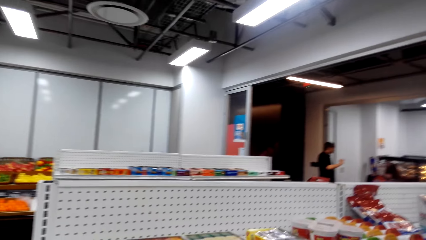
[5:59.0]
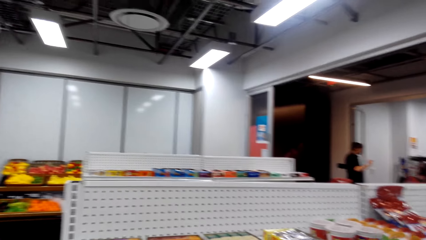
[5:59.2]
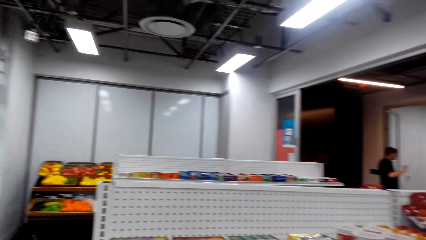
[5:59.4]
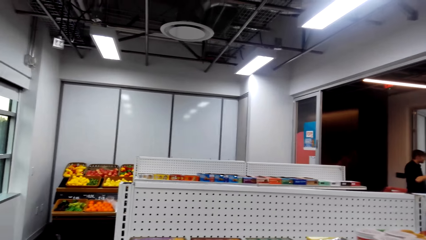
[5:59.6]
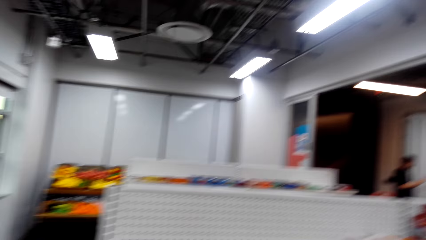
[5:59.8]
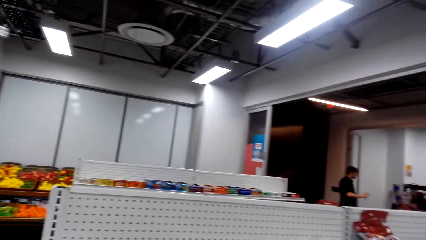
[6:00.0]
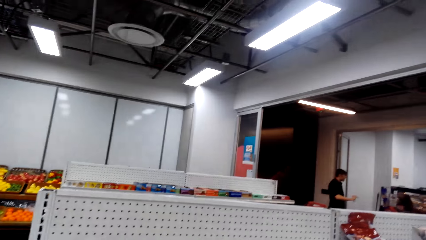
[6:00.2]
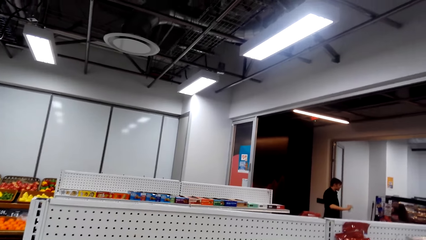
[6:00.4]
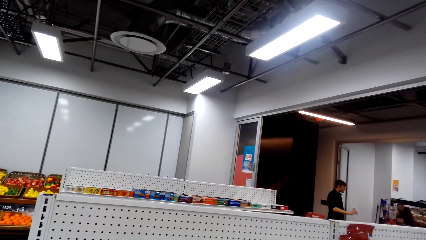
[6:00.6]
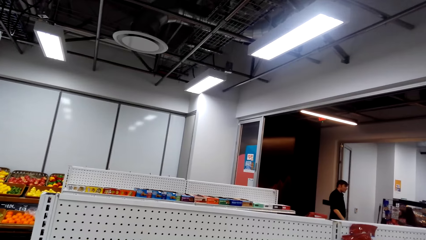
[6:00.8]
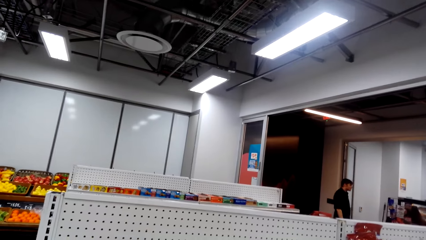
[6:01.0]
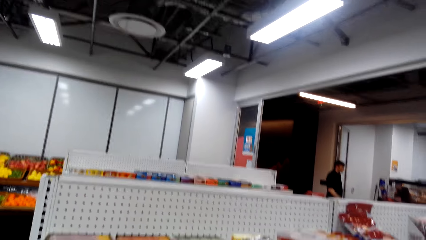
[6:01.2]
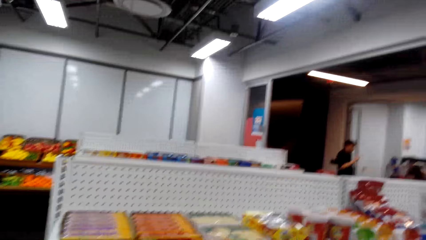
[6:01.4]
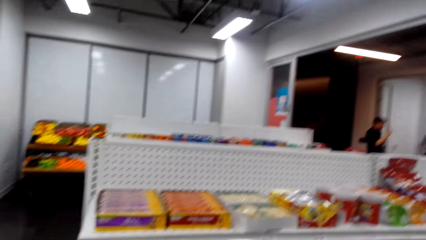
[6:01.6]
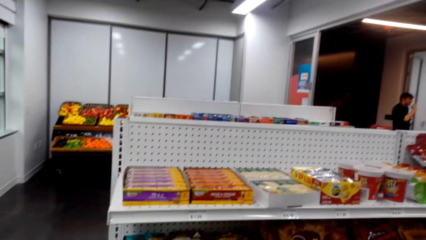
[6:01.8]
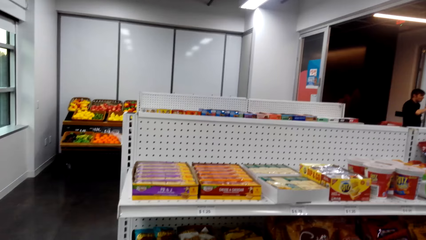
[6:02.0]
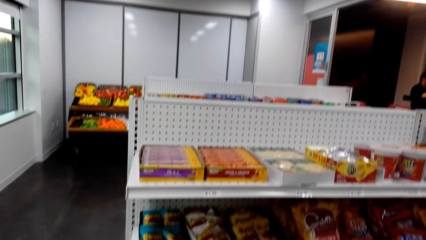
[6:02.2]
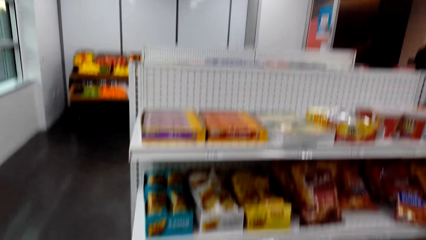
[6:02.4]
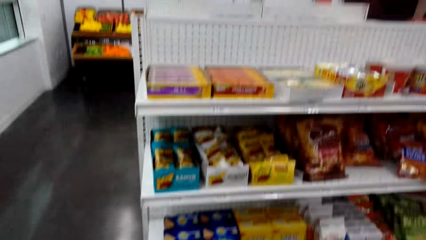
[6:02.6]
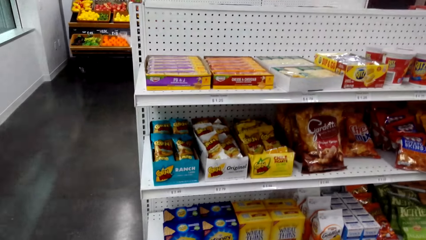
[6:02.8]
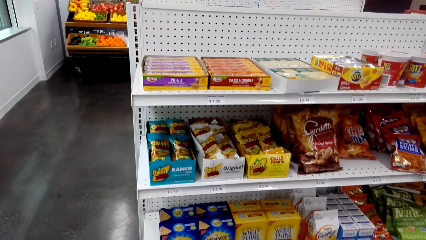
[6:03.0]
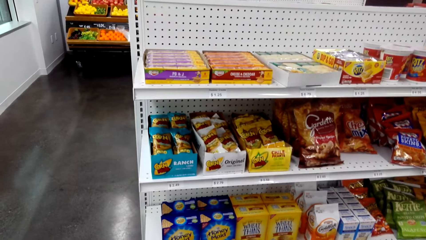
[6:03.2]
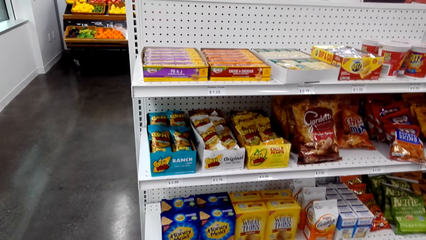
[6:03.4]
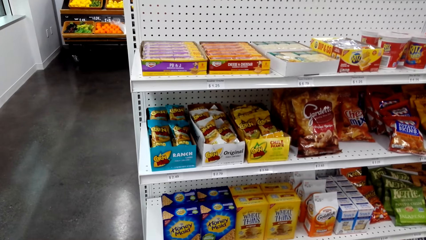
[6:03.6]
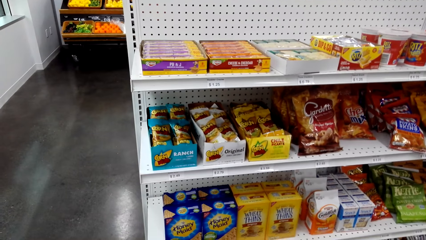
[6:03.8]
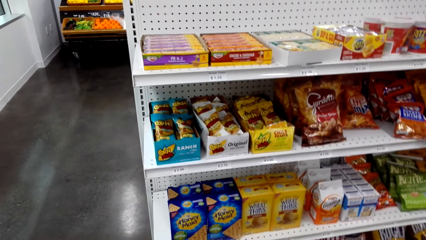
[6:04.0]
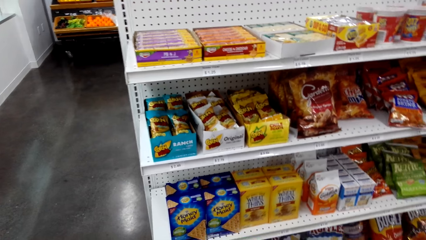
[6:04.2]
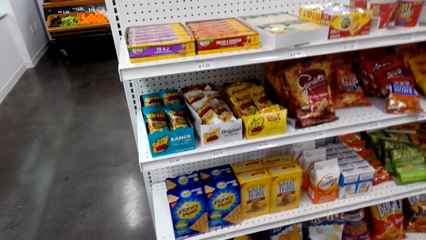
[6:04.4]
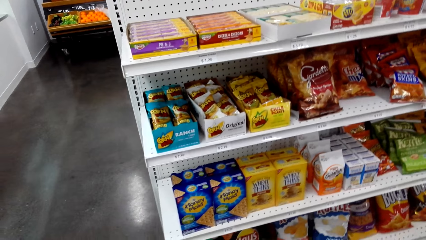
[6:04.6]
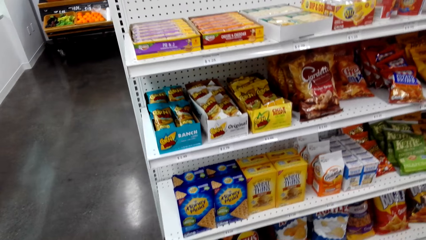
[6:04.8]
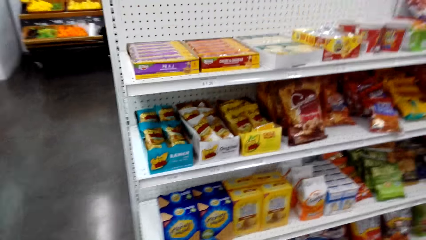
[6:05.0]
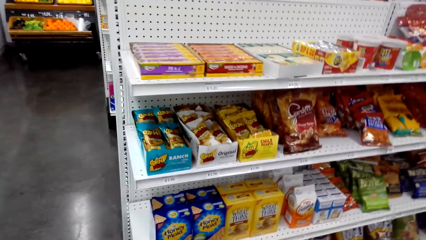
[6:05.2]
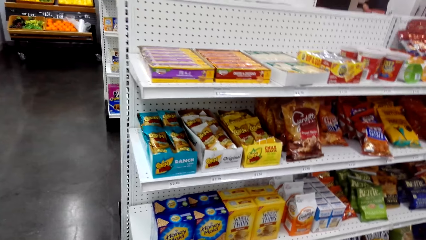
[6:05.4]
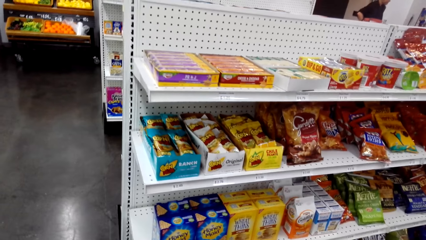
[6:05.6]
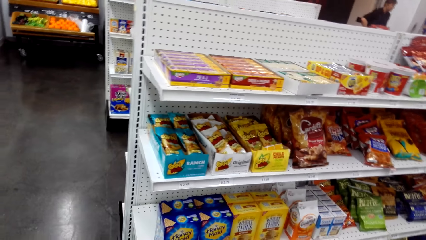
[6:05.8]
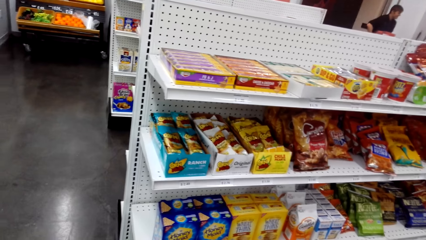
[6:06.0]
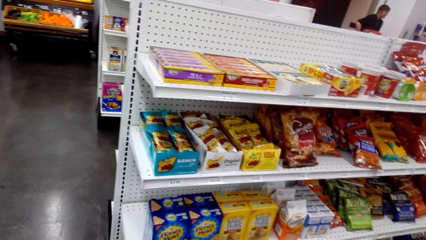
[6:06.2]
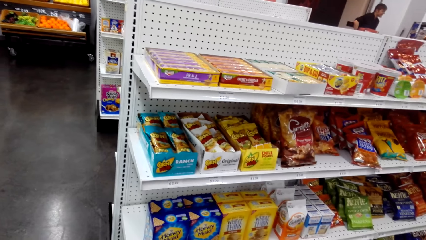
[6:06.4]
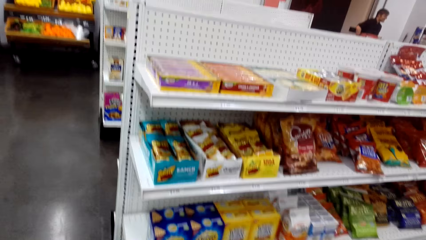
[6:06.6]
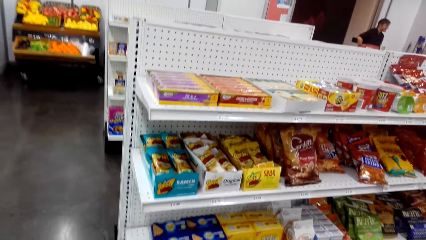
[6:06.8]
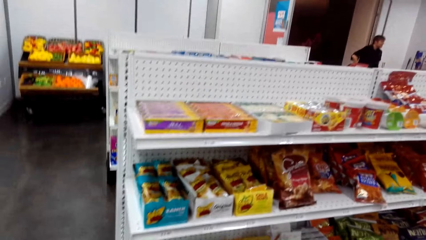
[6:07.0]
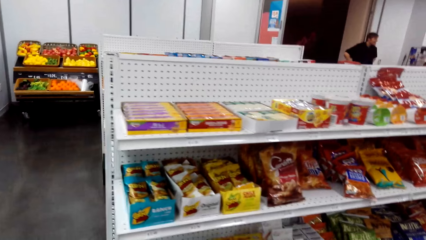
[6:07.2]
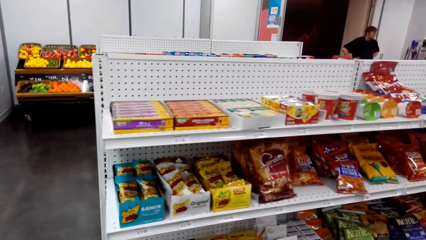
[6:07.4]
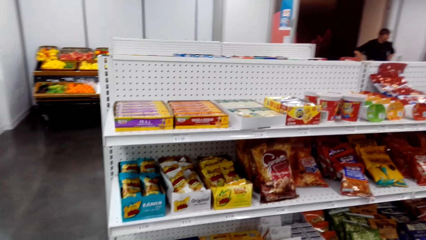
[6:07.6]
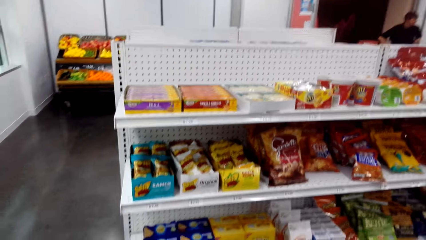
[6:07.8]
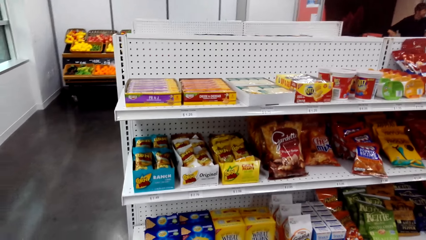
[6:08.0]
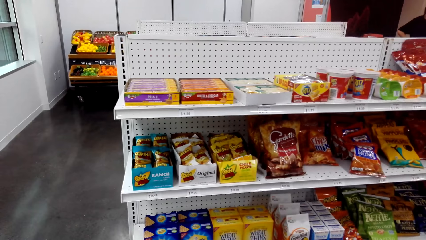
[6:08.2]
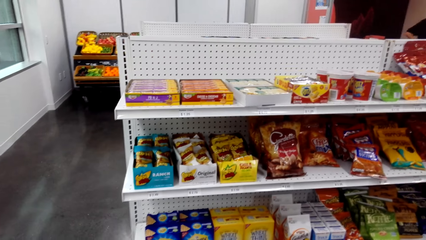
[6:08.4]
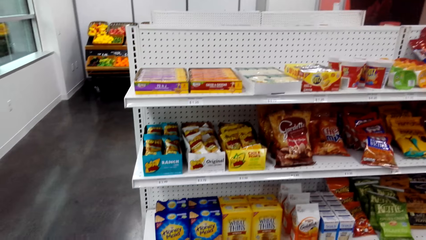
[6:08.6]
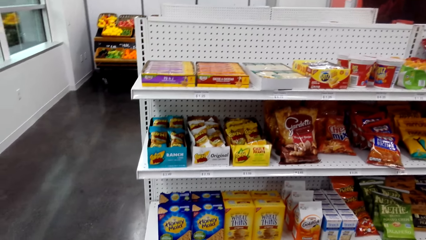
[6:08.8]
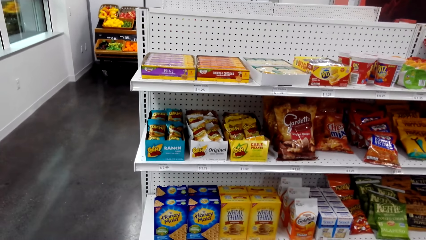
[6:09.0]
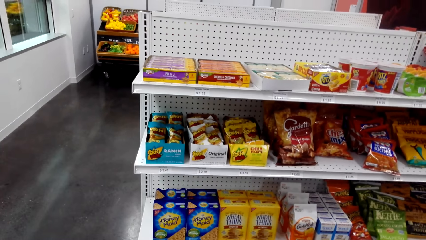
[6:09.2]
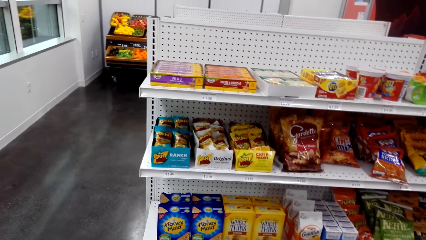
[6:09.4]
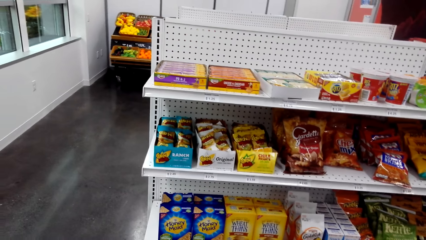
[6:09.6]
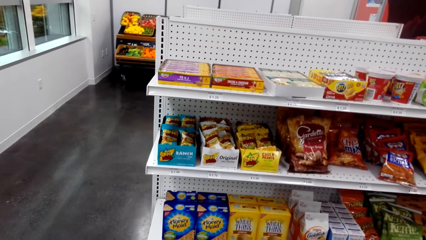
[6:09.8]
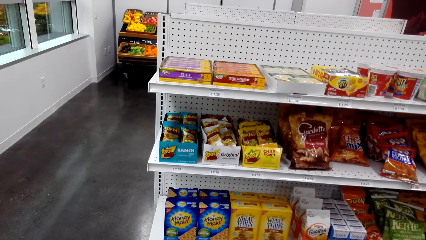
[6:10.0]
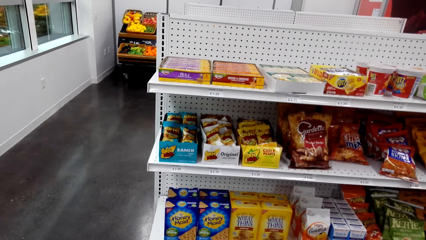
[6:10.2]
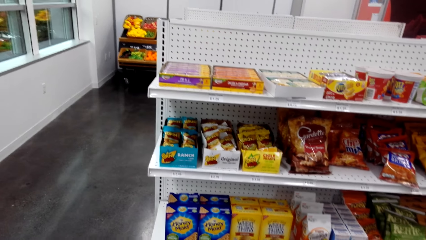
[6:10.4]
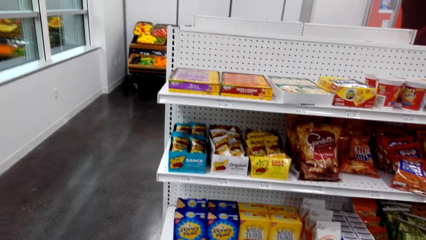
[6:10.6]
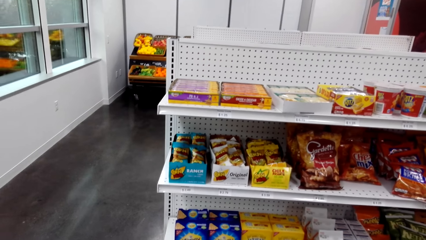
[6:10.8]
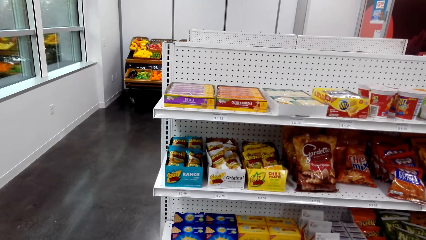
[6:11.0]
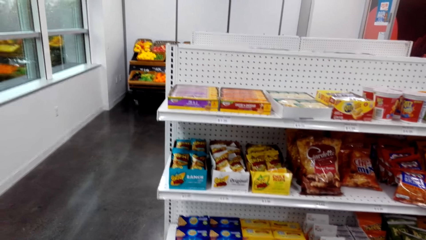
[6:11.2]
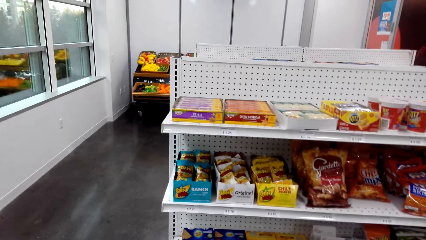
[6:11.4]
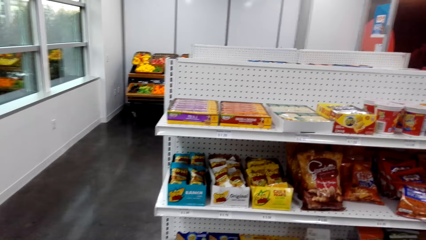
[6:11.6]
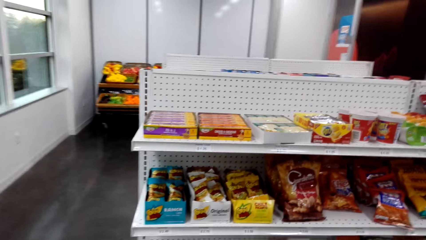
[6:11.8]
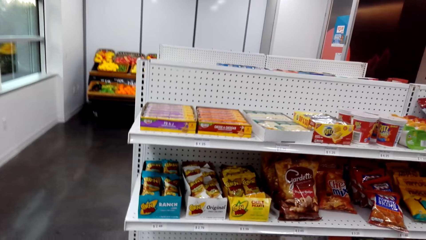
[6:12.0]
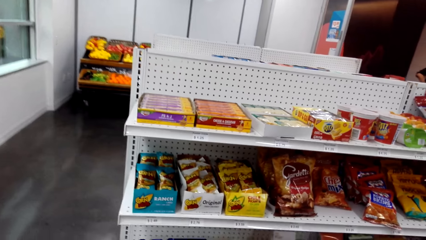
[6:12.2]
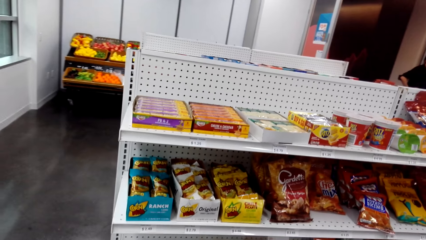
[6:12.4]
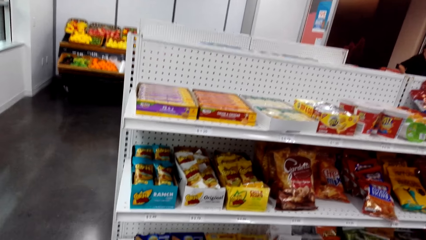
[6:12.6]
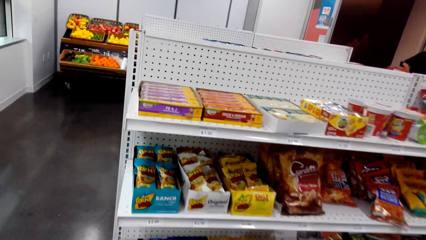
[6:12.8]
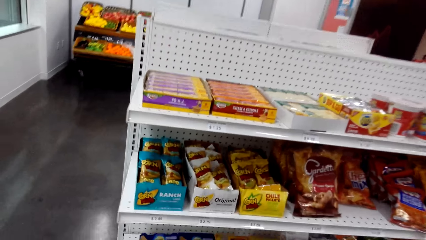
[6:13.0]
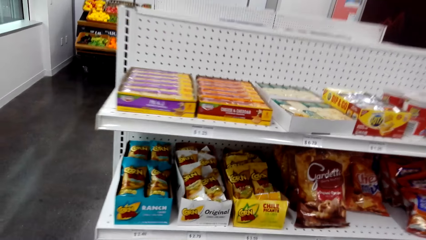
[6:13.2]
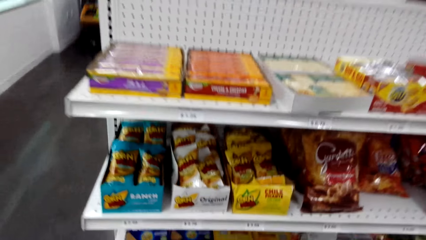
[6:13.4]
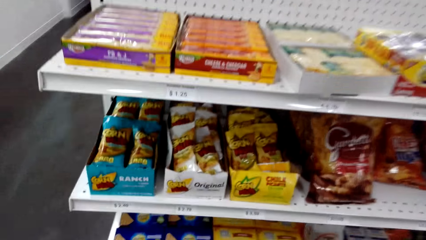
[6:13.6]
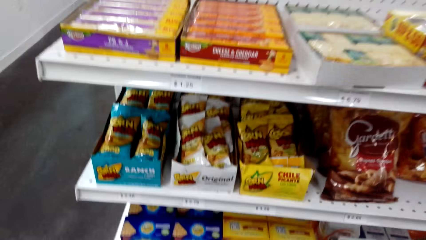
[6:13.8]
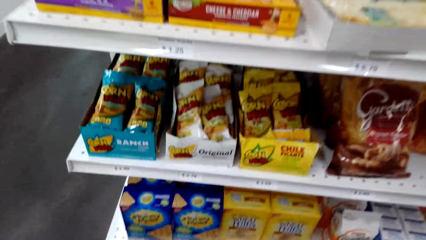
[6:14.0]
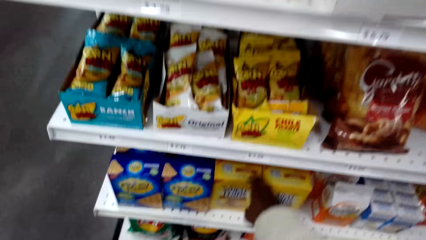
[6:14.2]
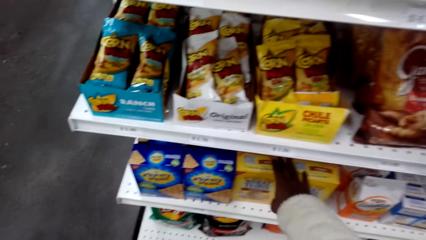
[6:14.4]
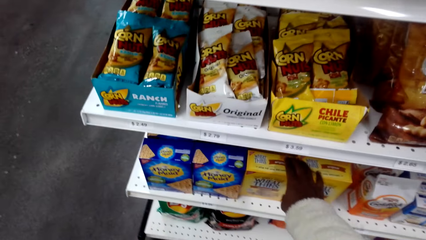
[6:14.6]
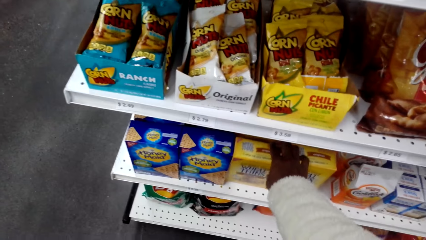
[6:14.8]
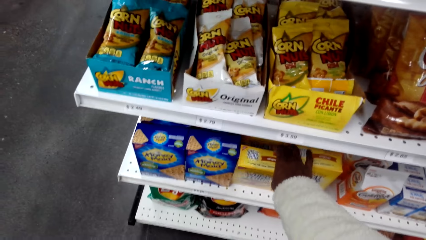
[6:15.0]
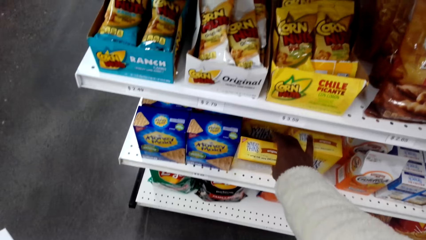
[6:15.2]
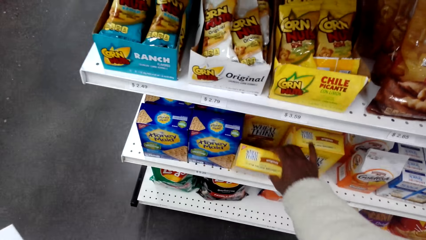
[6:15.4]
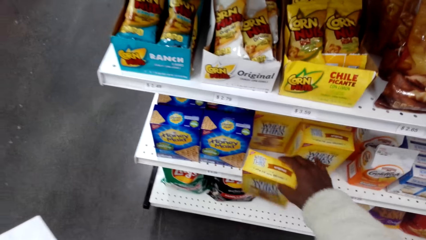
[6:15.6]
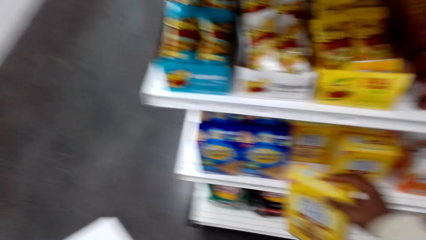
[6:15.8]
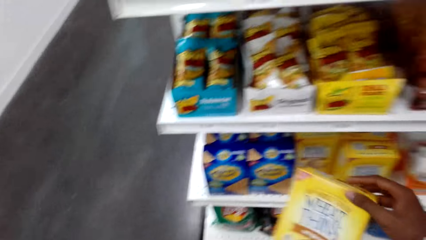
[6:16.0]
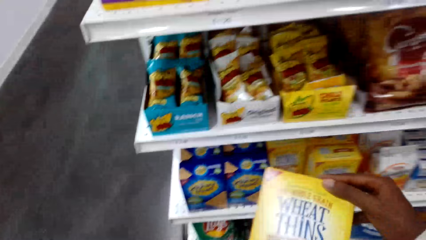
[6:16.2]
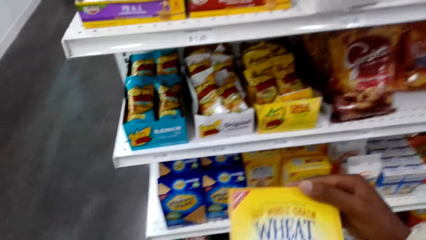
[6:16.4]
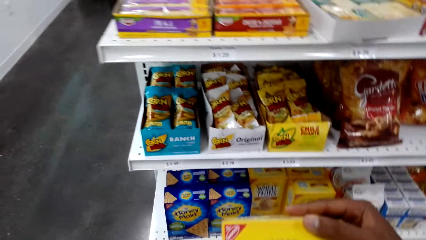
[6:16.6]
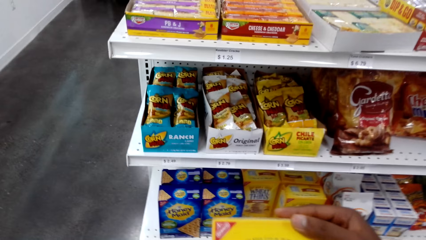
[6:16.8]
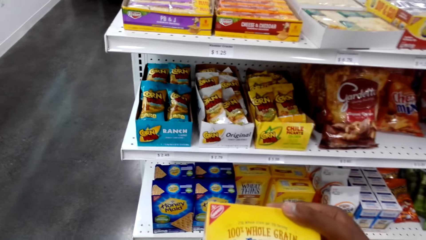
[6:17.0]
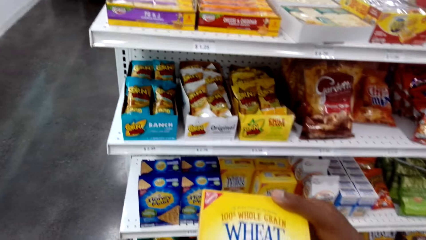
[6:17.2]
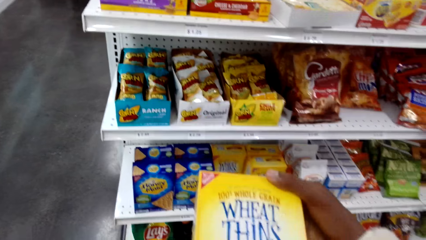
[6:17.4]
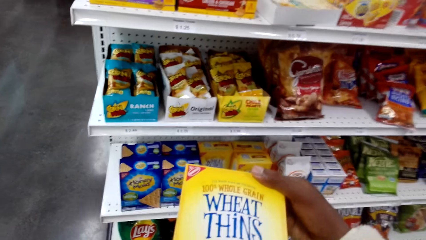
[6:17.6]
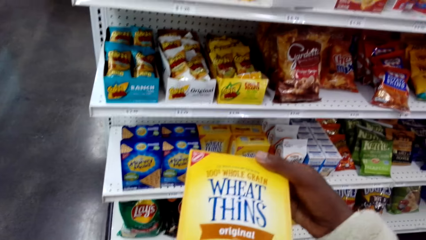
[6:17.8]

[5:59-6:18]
The camera wearer views items on a supermarket shelving. They pick a Wheat Thins packet on a supermarket shelf. They view the Wheat Thins packet.
